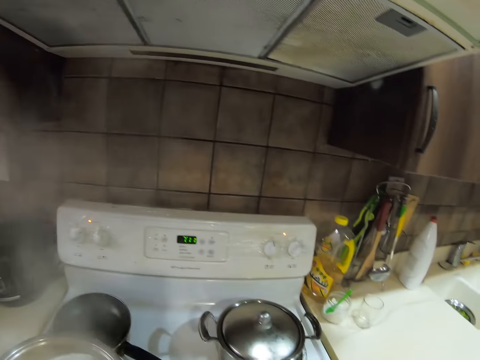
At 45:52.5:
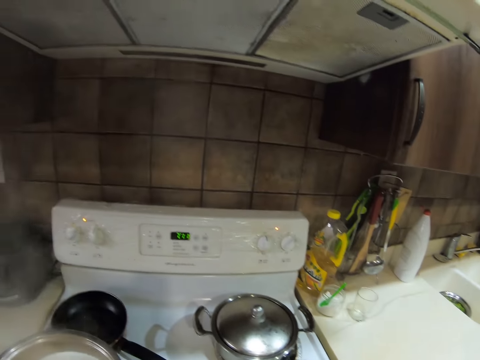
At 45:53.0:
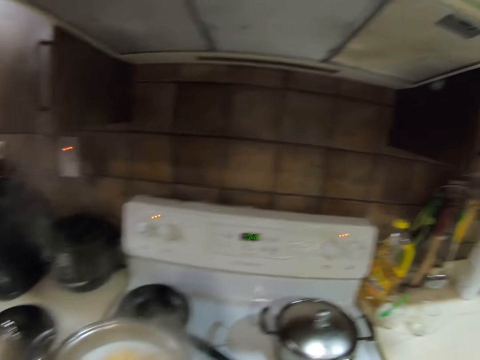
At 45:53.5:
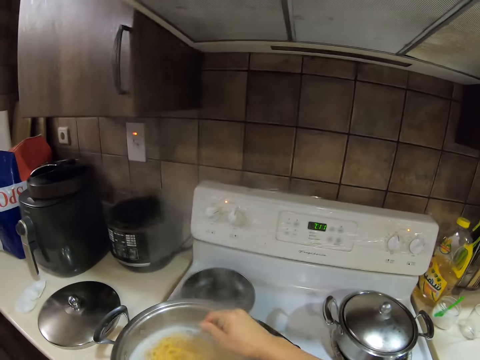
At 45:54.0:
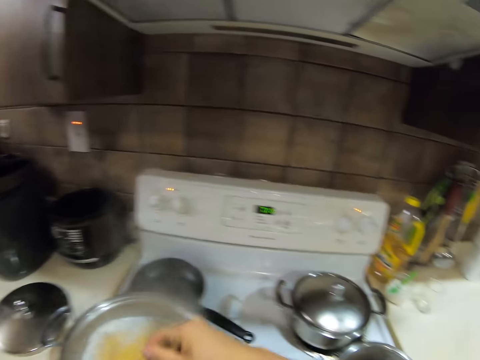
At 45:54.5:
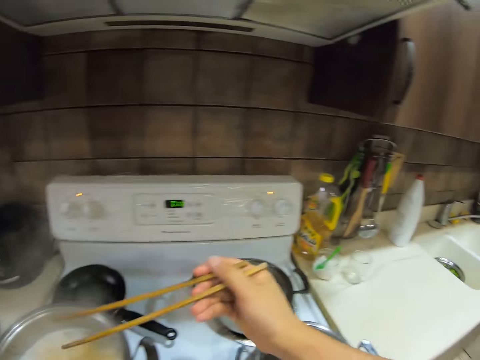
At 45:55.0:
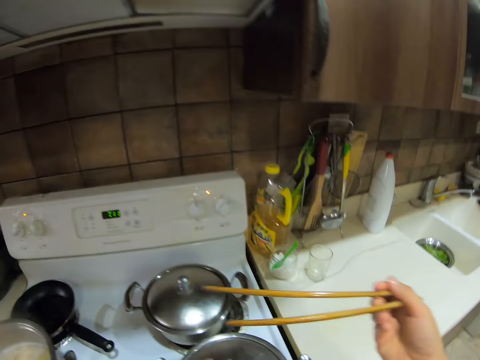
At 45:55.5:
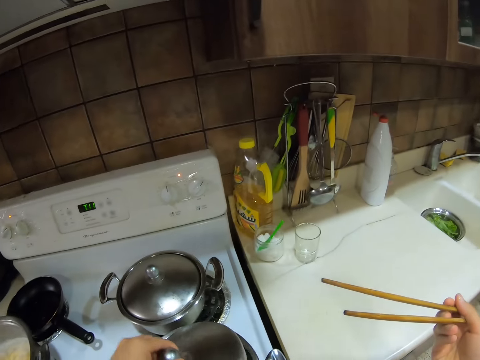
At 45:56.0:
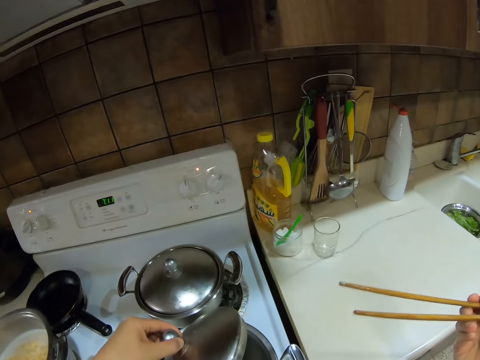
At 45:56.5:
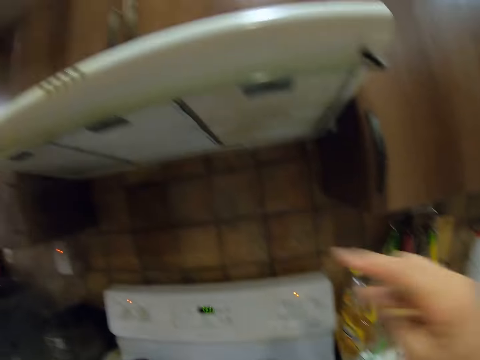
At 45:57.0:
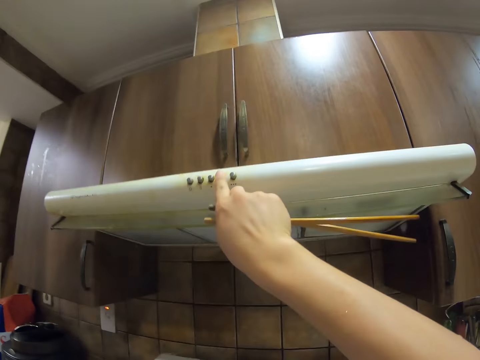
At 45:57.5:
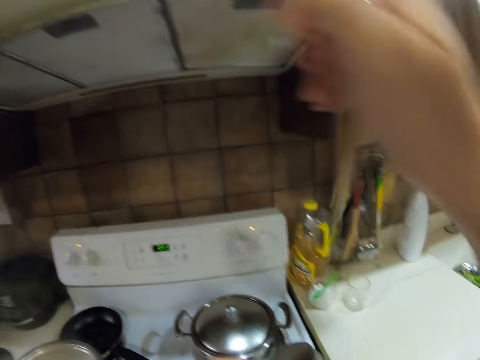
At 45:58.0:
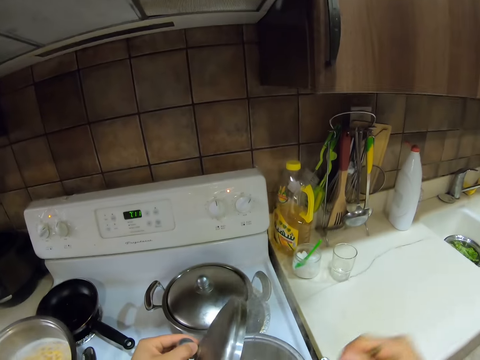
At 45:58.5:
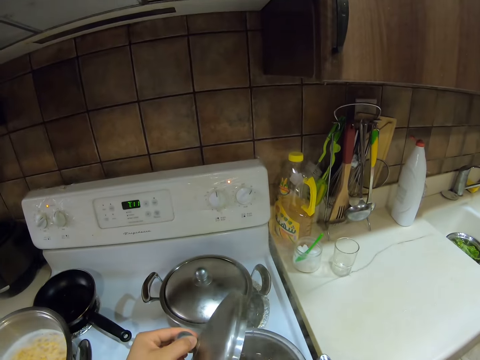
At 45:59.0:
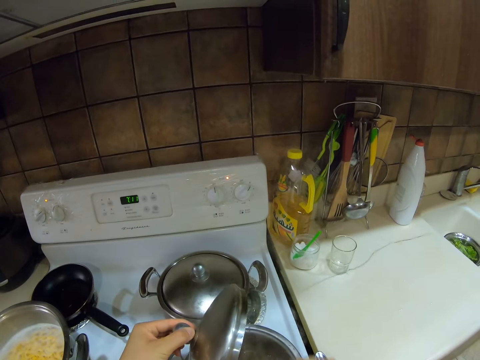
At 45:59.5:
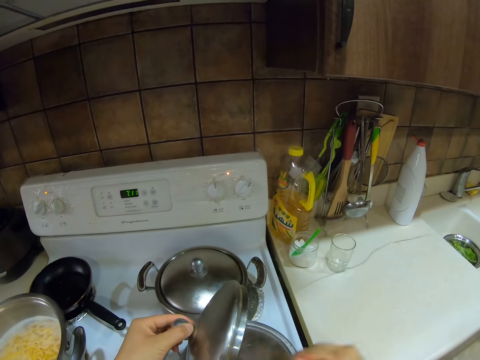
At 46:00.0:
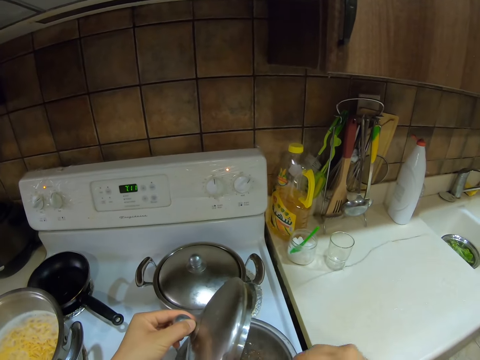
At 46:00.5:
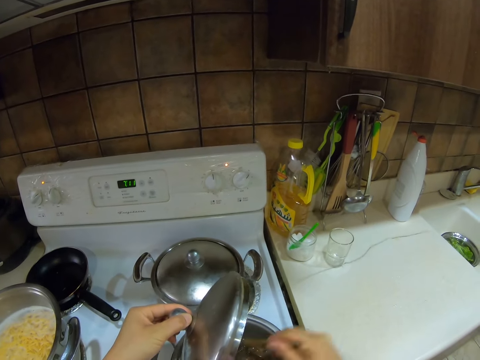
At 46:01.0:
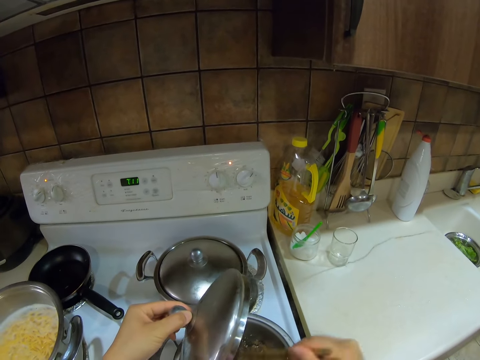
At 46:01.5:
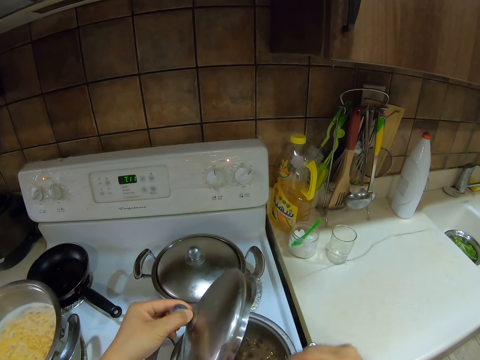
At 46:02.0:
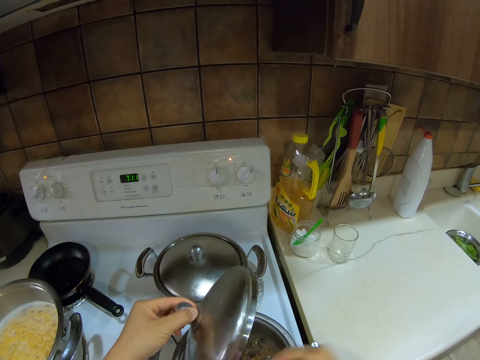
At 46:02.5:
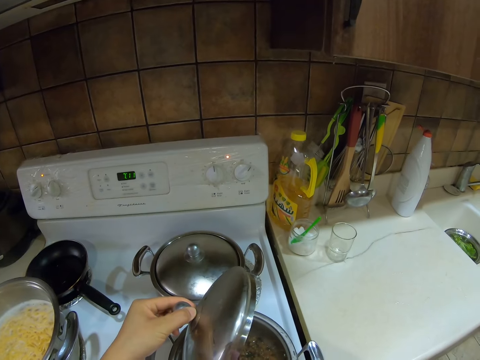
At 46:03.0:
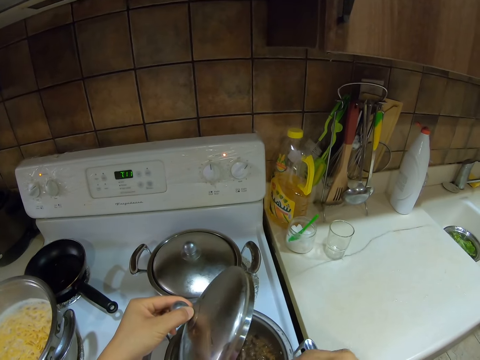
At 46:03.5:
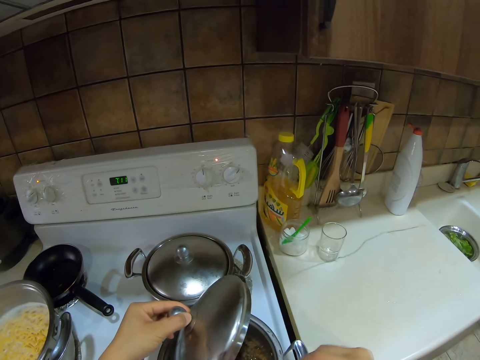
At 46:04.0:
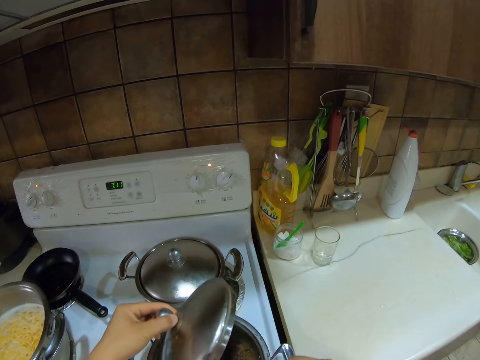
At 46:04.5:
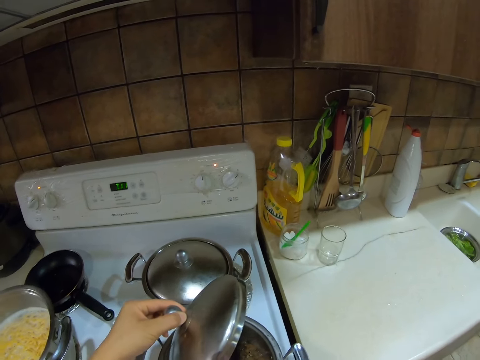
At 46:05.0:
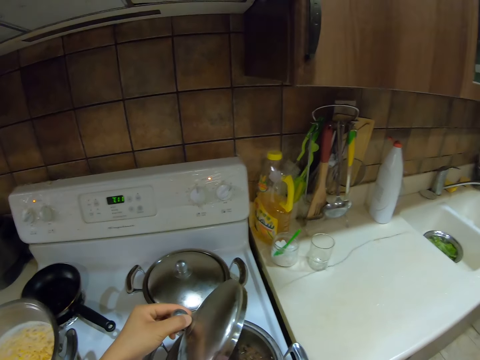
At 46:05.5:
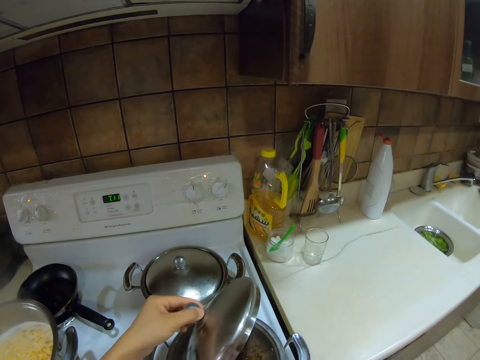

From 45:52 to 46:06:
The camera wearer opens the cooking pot. They press the chimney. They check the meal. They stir the stew.

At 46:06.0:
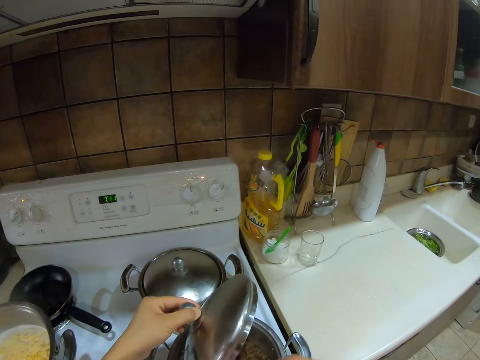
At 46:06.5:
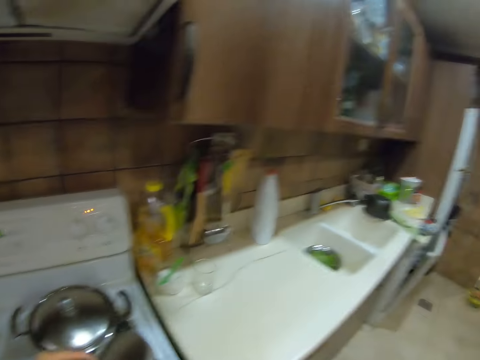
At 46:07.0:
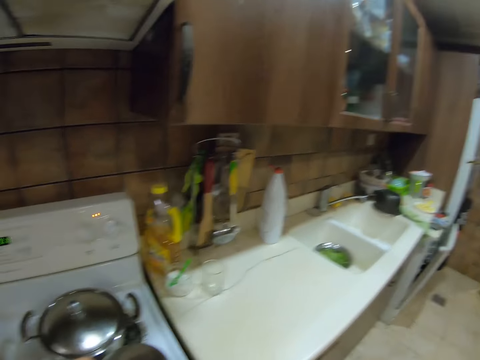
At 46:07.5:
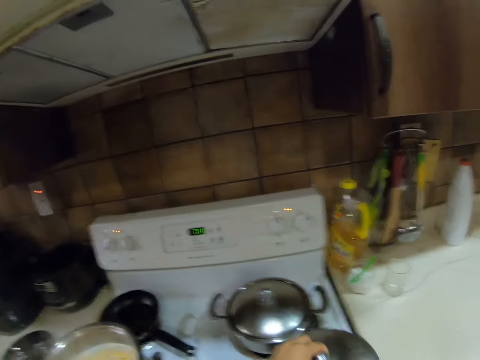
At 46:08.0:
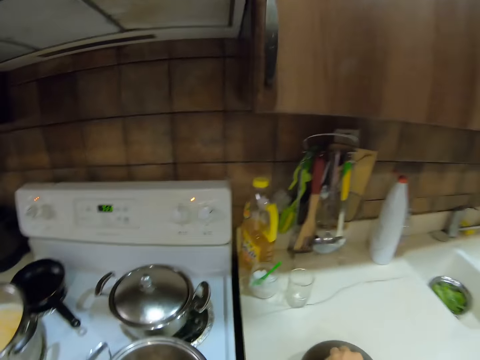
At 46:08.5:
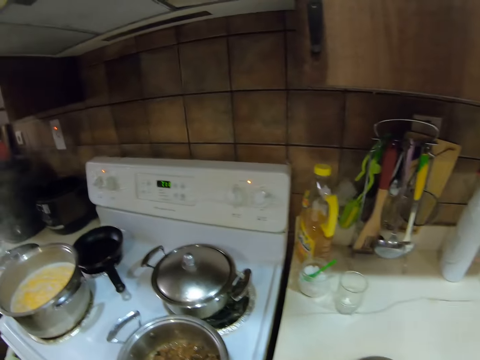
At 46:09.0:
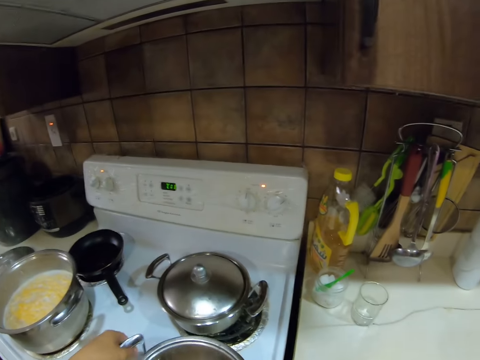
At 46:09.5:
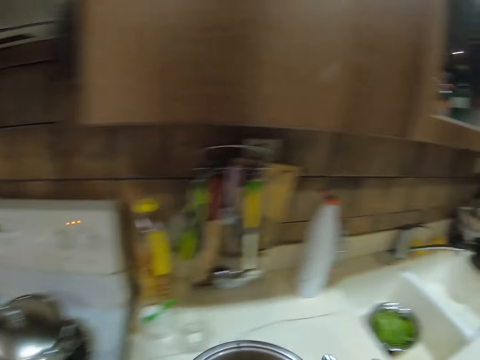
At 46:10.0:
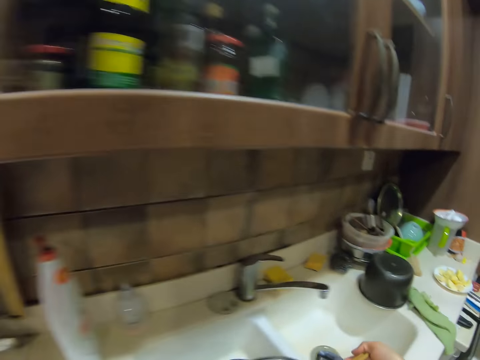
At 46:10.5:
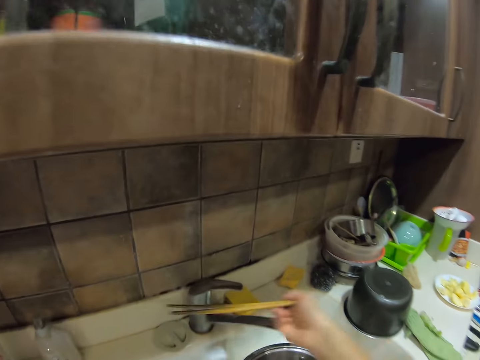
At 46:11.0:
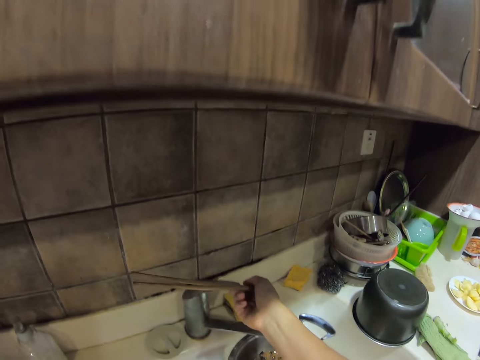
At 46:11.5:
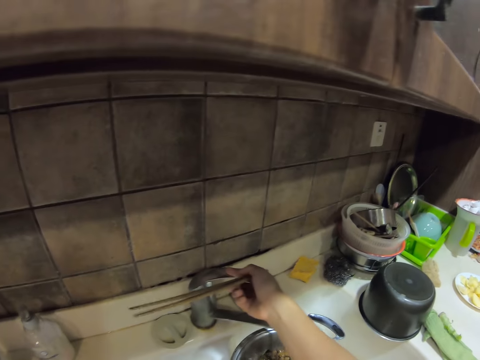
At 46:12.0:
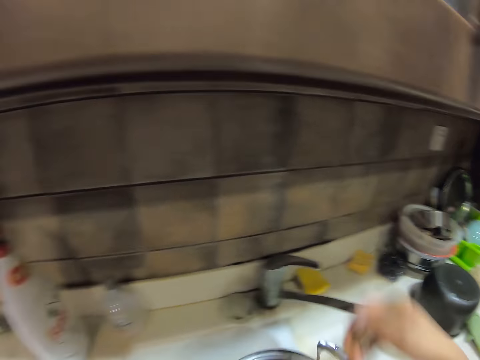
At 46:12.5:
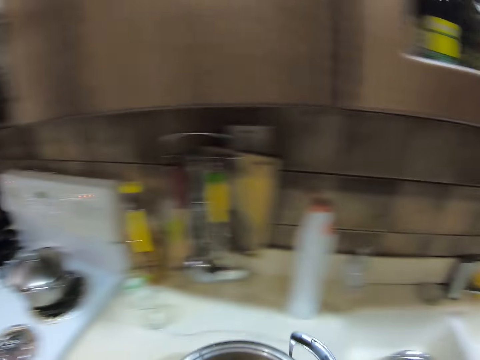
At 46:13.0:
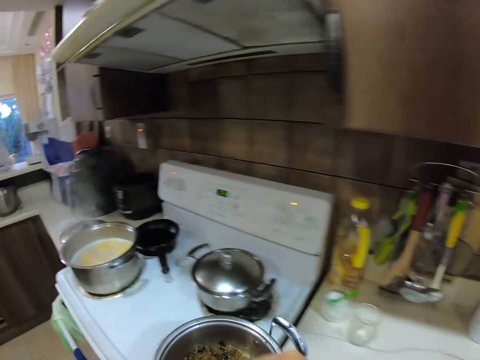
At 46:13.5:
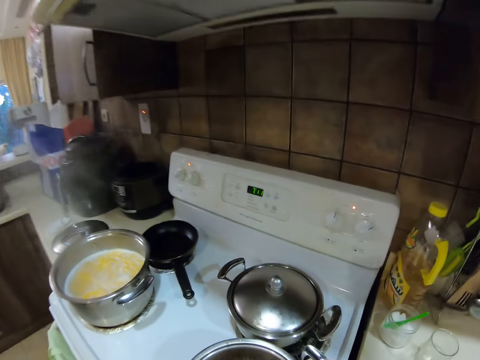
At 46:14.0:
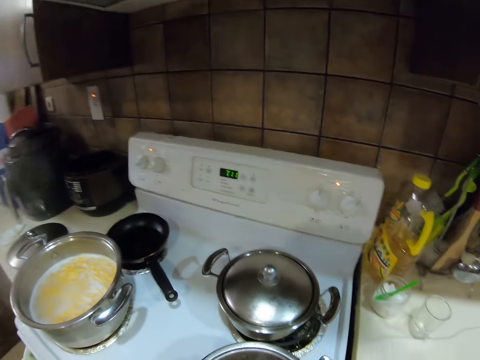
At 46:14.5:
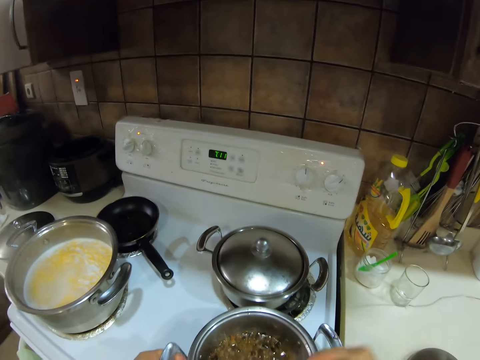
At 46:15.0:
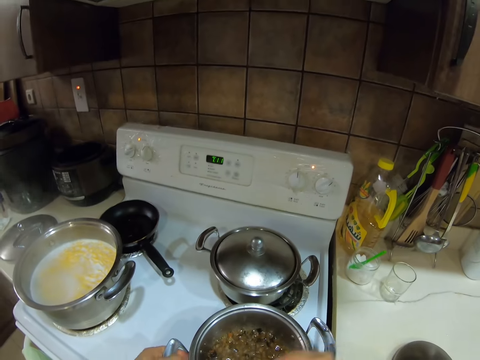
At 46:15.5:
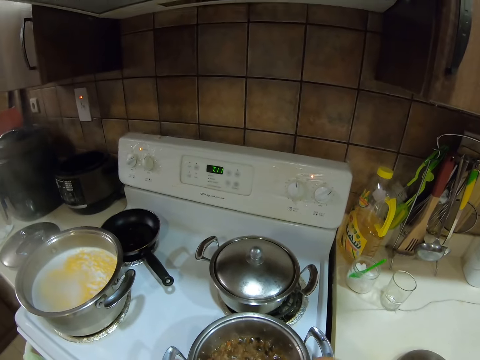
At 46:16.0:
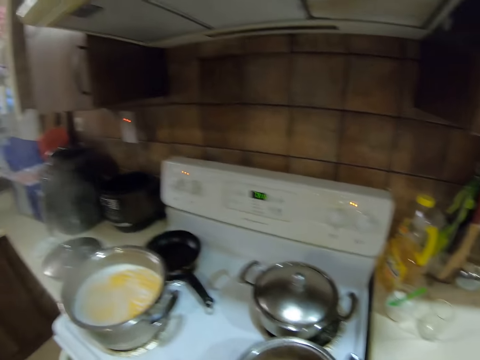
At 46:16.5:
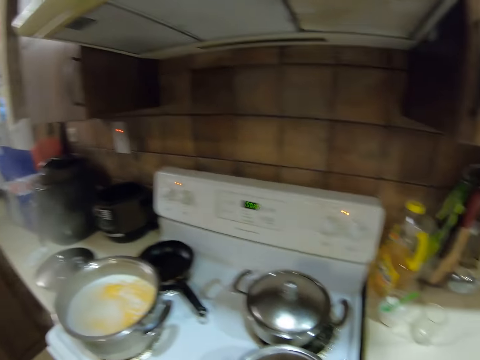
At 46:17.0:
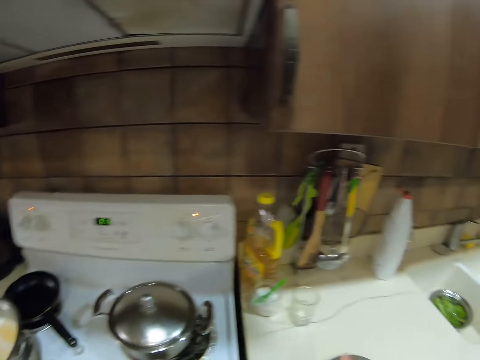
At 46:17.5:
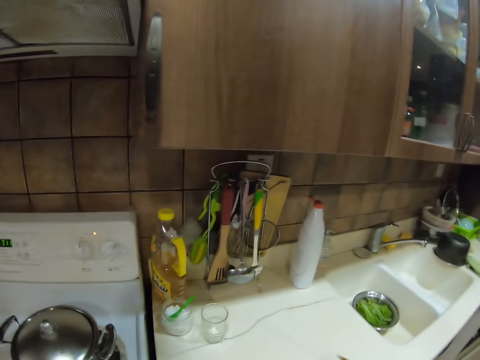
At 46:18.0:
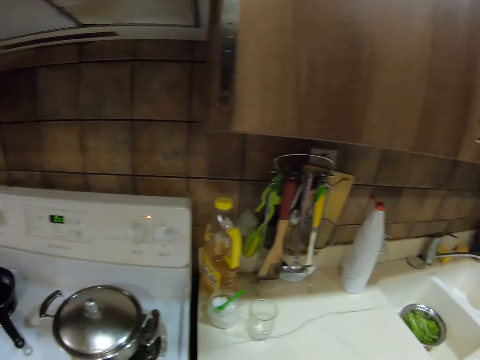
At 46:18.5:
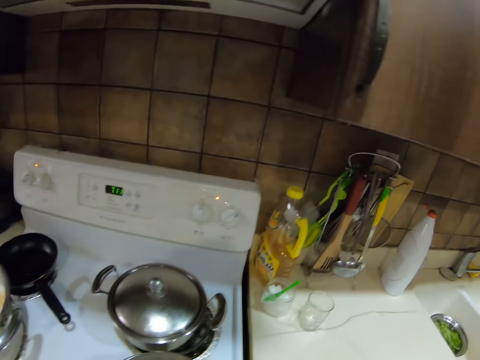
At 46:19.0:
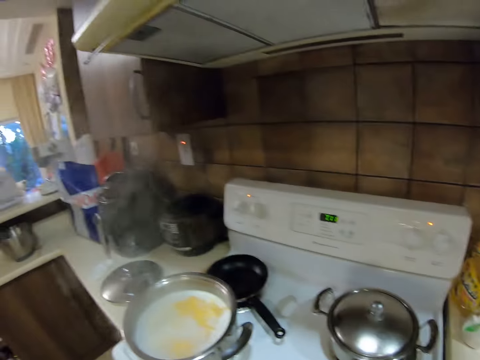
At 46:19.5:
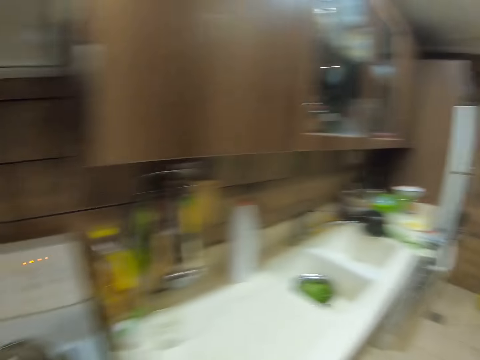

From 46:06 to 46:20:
The camera wearer places a lid on the countertop. They remove the pot from the gas. They move the cooking pot on the countertop. They open the tap. They add water in the cooking pot. They put the pot on the gas. They stir the stew.
